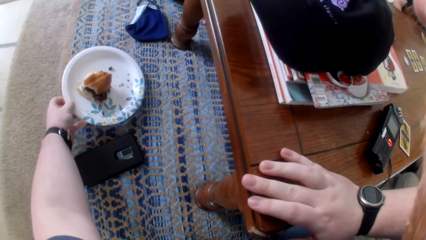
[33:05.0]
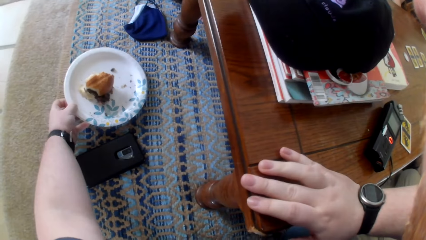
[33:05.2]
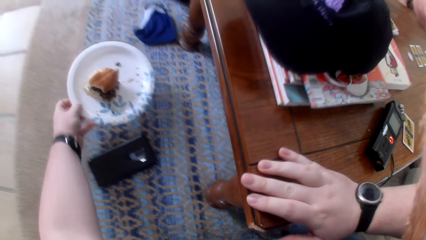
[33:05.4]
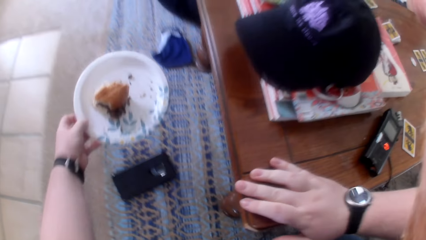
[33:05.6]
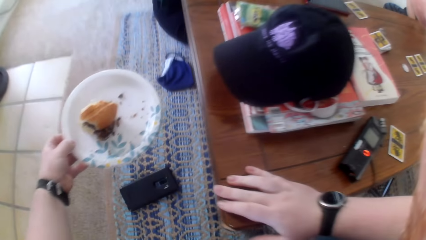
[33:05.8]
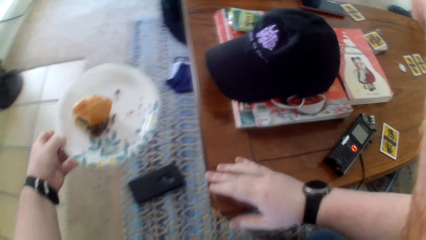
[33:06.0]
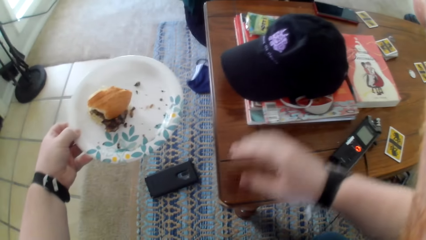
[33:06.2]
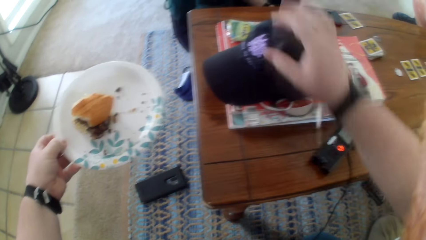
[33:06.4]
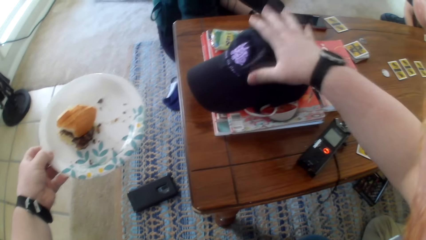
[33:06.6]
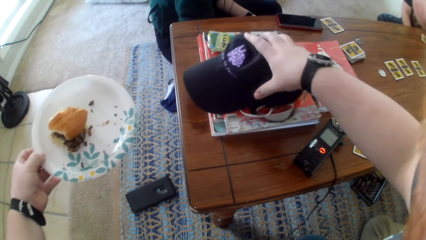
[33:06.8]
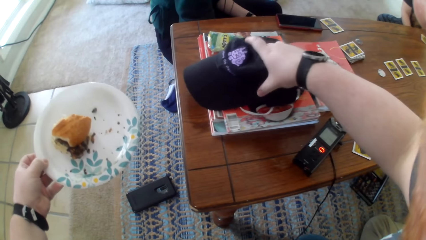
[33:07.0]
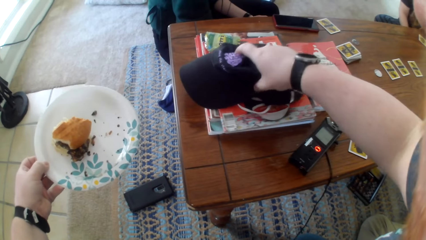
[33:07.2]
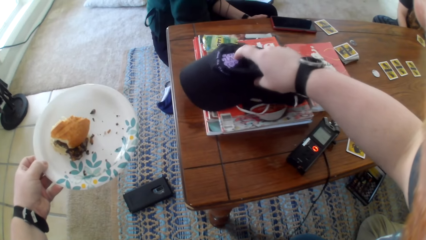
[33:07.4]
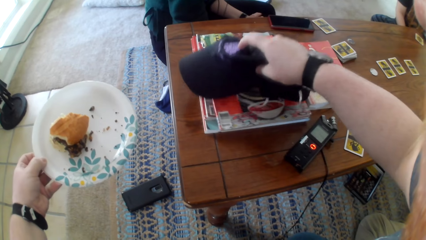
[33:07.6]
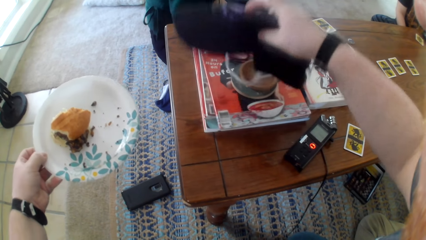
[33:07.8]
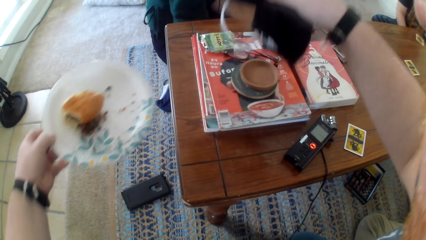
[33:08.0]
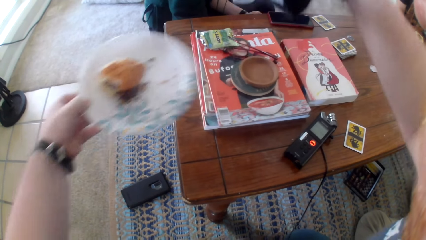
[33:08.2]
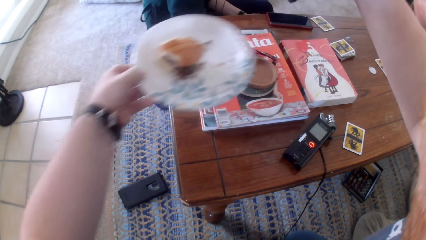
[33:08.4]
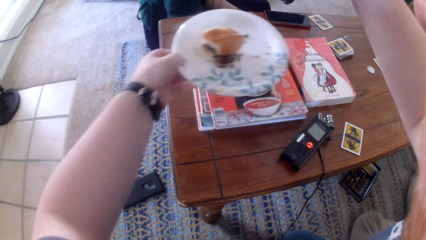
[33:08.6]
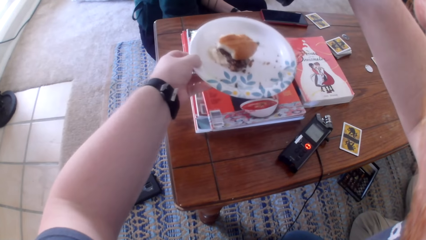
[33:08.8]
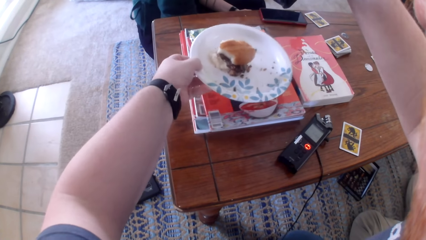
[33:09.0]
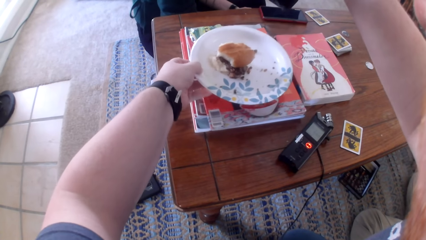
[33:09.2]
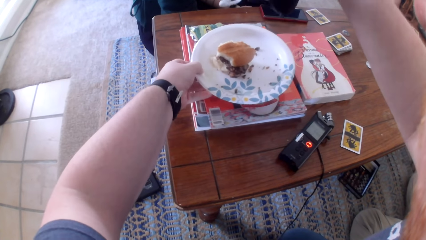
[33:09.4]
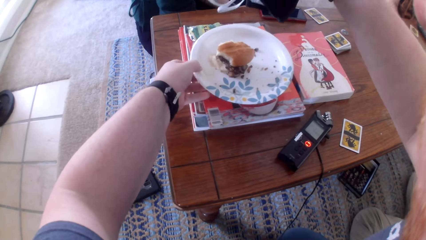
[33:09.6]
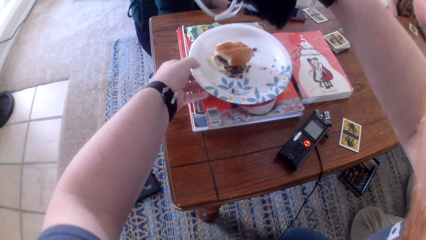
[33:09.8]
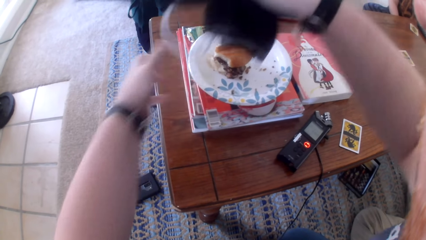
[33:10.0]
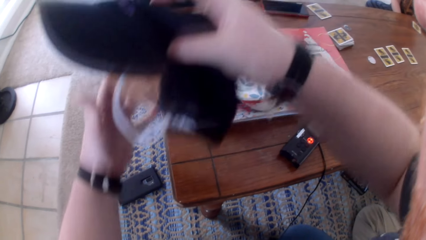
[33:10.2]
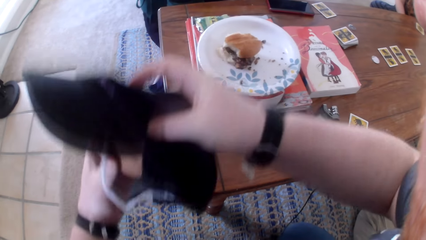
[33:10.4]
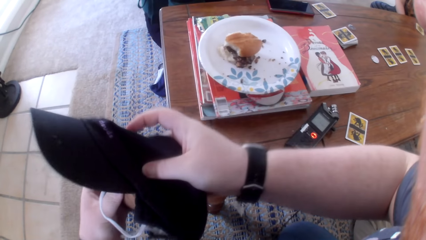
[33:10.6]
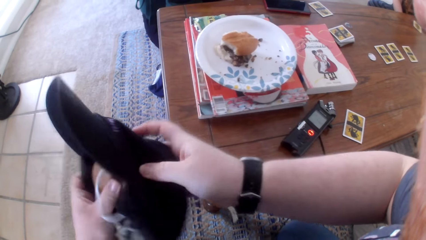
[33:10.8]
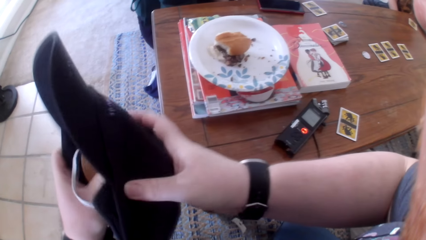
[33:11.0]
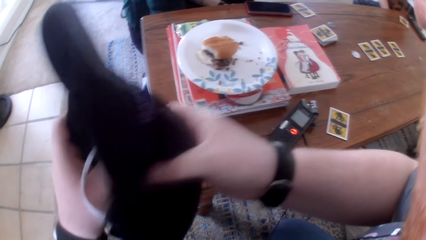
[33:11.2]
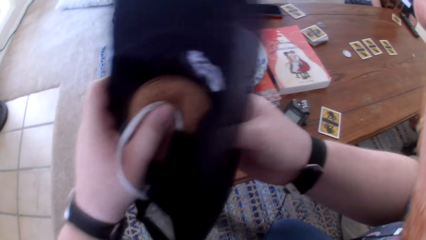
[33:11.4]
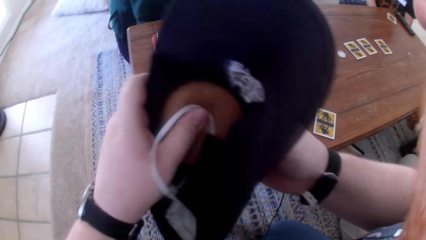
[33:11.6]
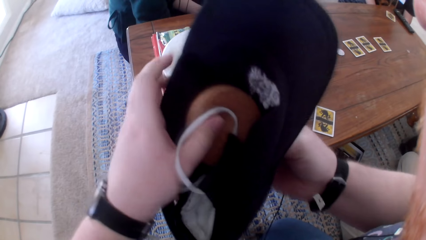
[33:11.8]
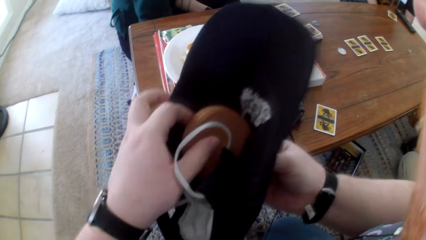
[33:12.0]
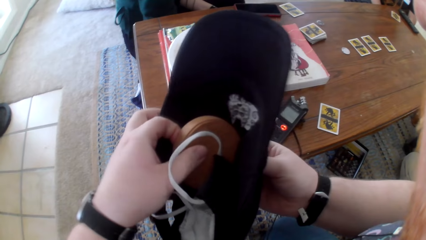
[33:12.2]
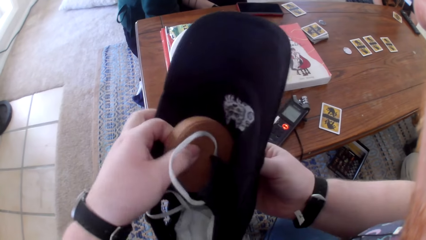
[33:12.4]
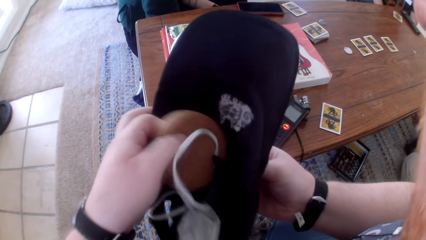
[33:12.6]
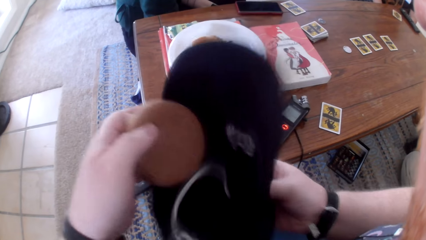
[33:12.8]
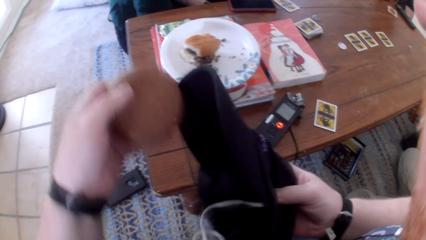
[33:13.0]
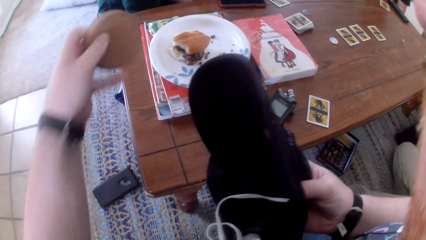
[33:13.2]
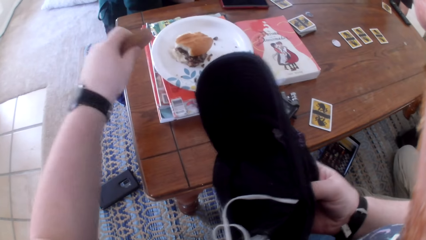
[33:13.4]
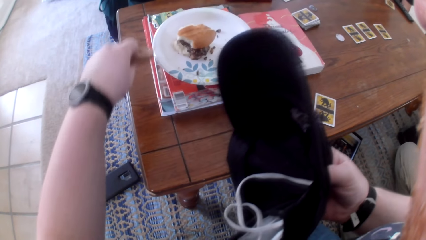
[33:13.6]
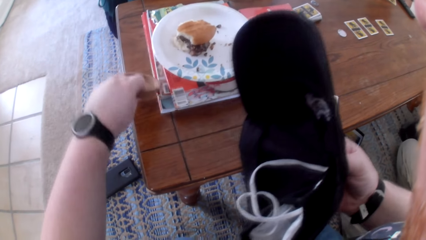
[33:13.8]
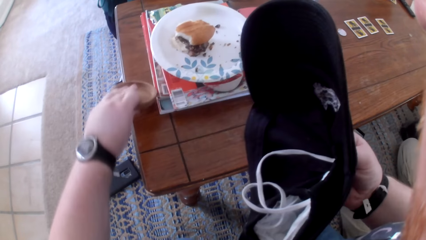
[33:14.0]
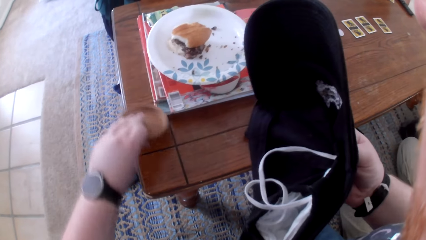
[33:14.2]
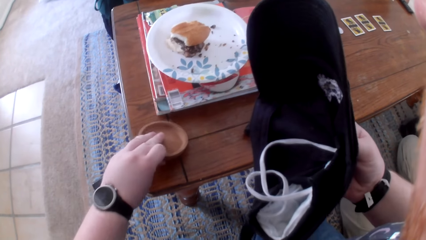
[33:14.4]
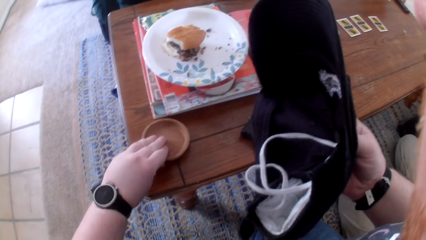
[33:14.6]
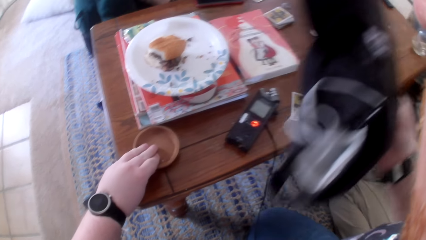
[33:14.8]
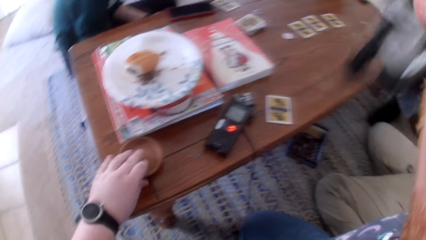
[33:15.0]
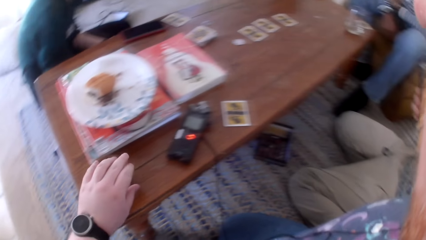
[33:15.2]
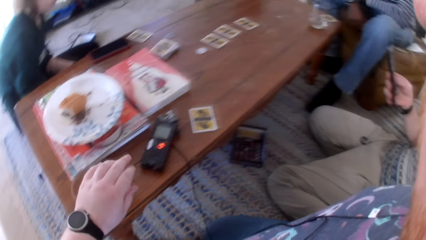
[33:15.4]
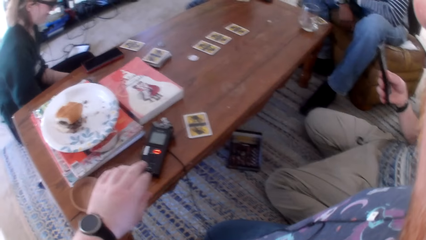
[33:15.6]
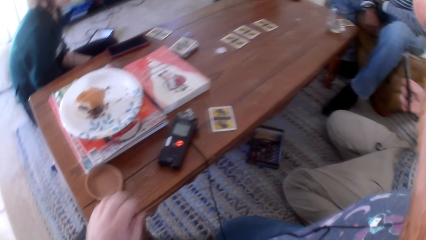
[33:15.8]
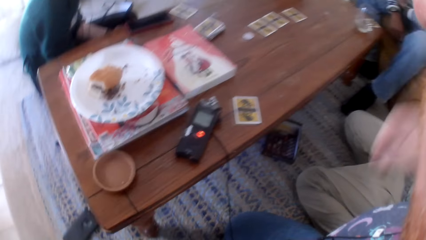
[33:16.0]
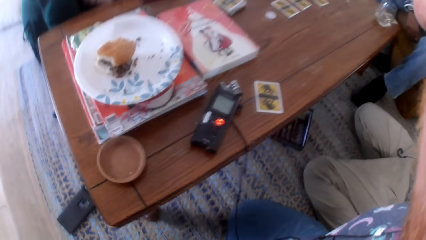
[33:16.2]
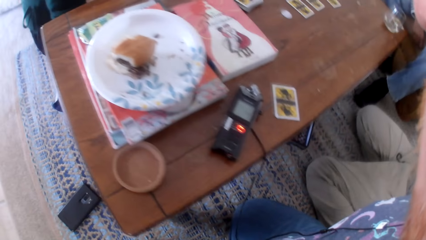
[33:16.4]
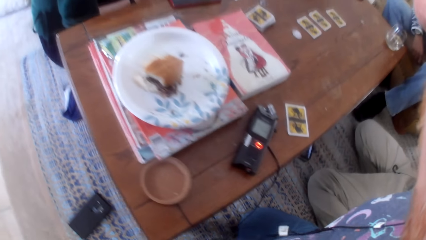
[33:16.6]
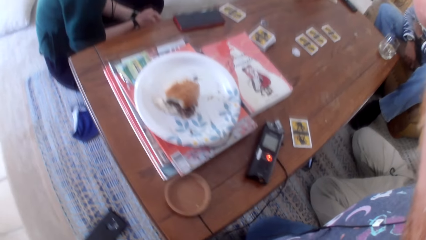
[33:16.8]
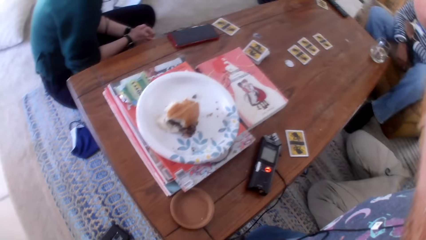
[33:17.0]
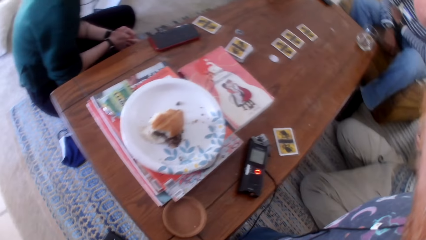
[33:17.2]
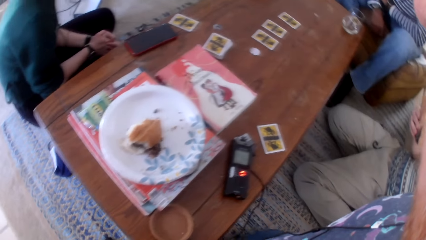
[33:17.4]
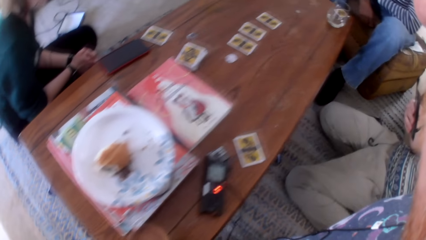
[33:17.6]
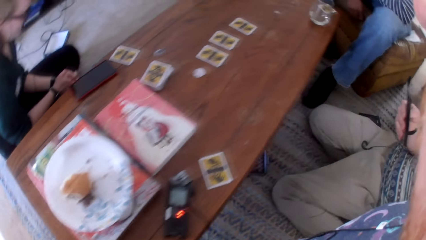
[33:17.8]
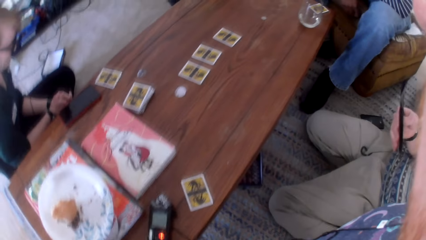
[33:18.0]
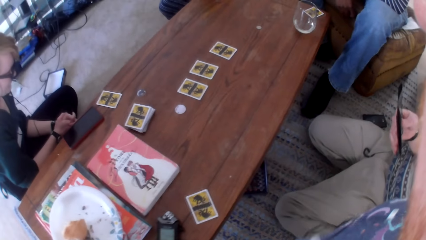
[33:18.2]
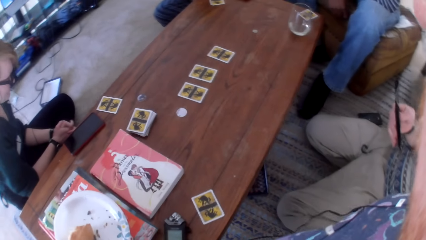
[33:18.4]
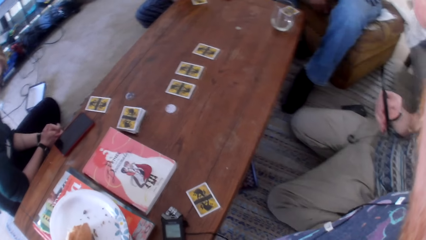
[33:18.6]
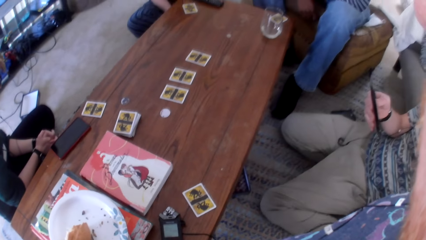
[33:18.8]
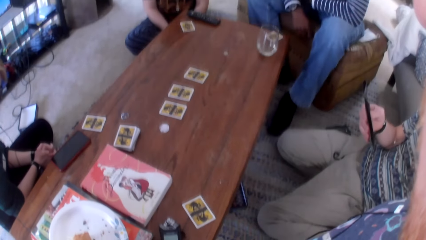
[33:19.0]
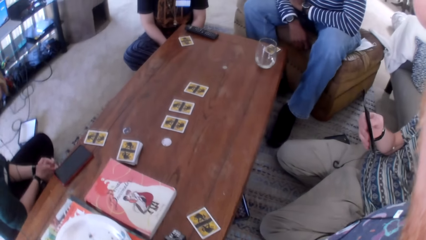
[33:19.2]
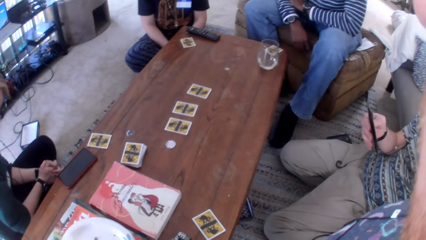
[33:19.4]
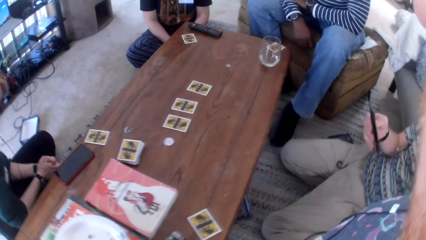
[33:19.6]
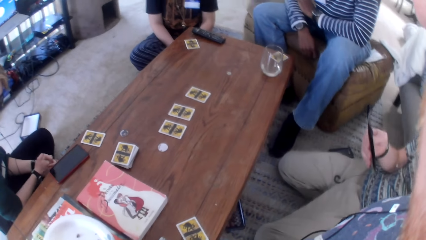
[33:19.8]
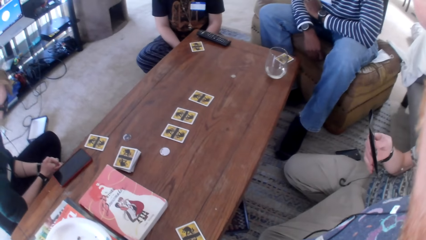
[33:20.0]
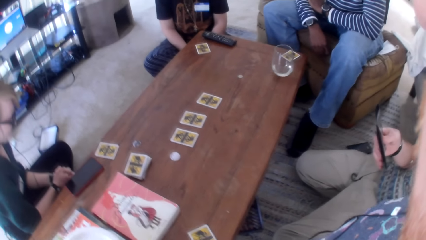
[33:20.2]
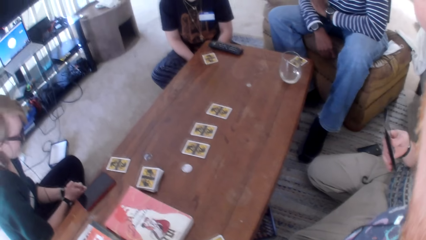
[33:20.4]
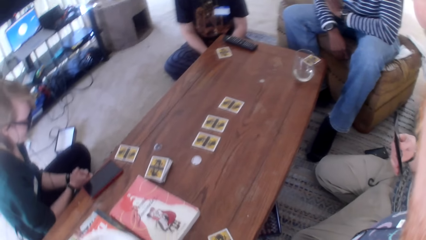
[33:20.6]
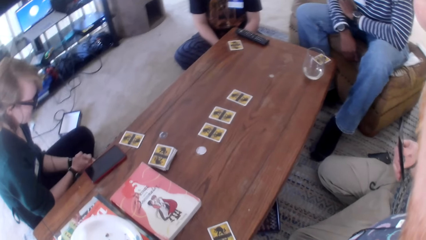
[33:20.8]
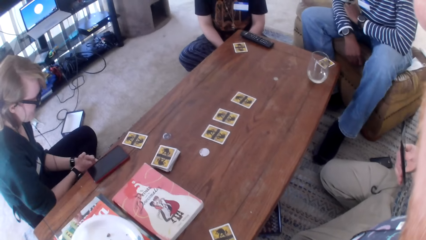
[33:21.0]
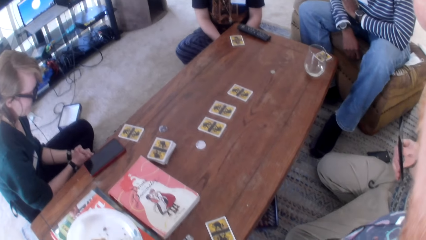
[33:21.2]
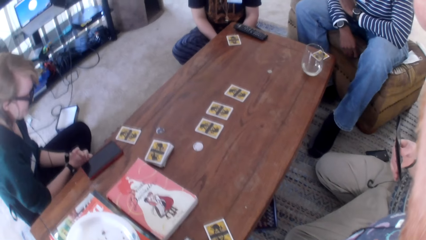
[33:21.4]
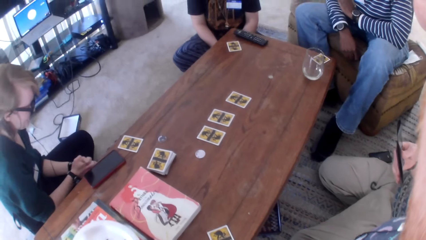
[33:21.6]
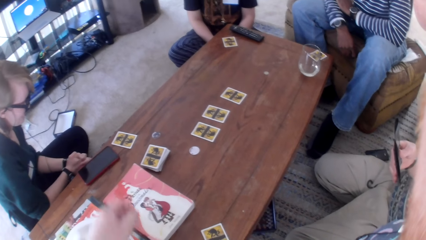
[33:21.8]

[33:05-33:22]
The camera wearer places the plate on the floor. They carry the plate, pick the cap from the table, and place the plate on the table. They move the cap and remove an object from the cap. They place the object on the table and move the cap. They look around, move their hand, and talk.
